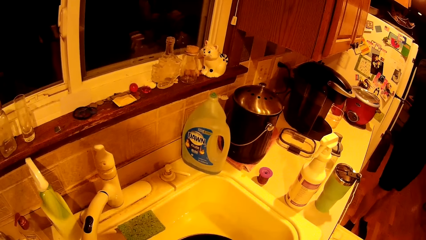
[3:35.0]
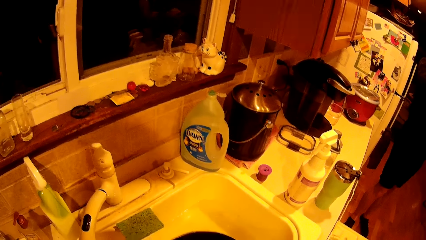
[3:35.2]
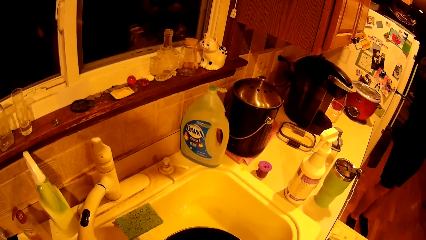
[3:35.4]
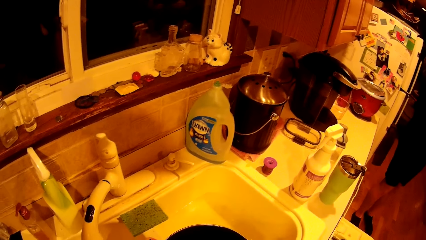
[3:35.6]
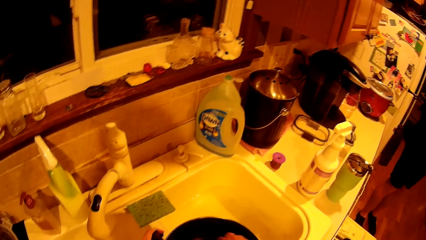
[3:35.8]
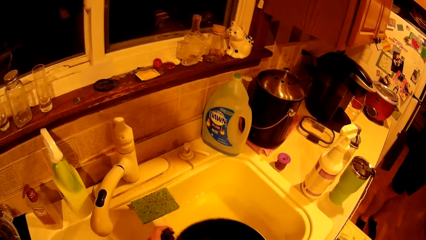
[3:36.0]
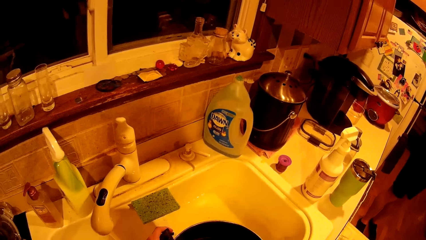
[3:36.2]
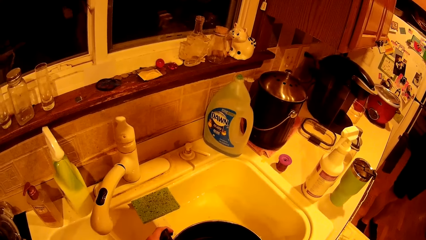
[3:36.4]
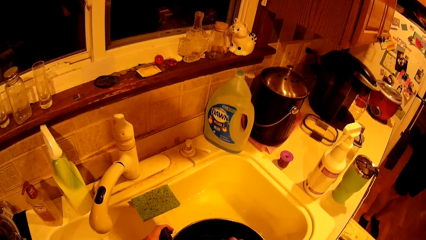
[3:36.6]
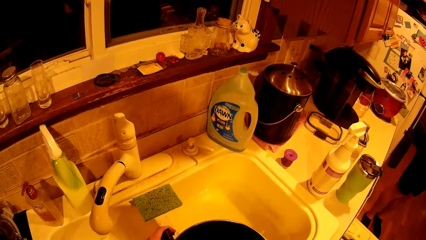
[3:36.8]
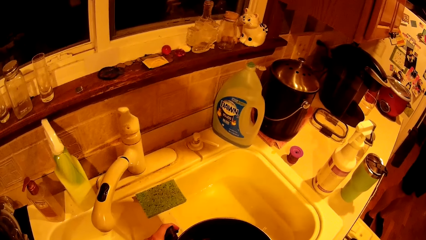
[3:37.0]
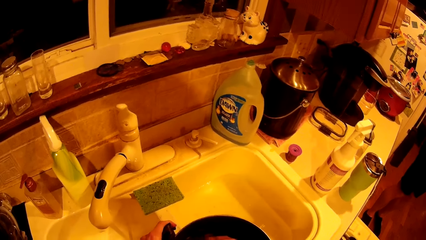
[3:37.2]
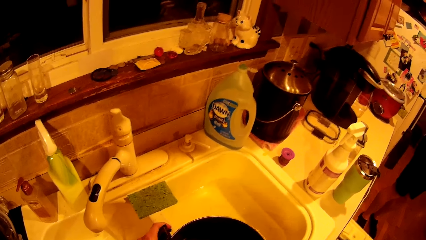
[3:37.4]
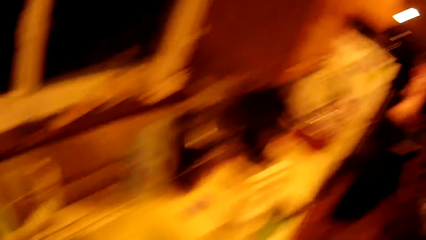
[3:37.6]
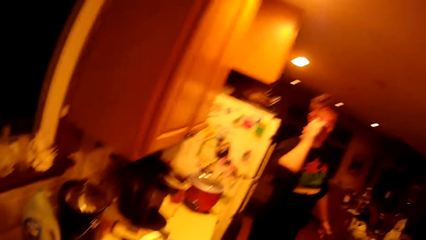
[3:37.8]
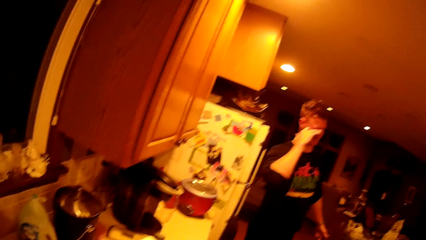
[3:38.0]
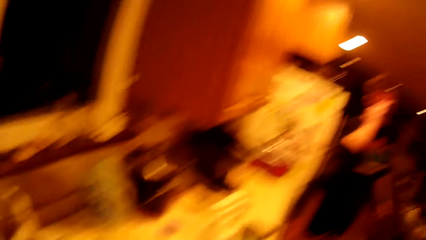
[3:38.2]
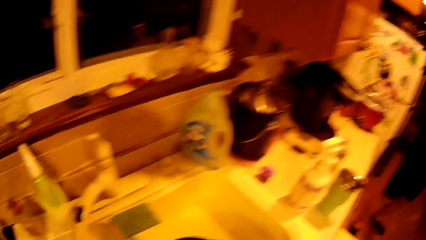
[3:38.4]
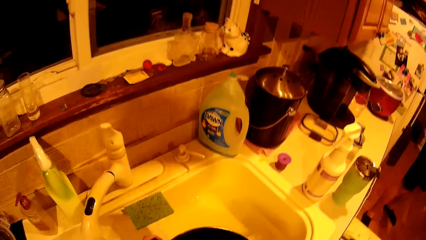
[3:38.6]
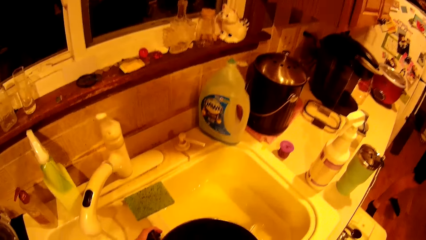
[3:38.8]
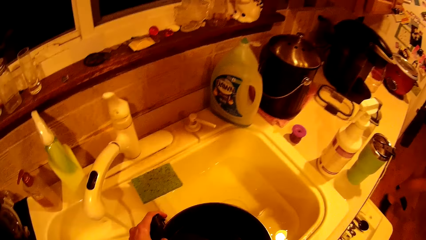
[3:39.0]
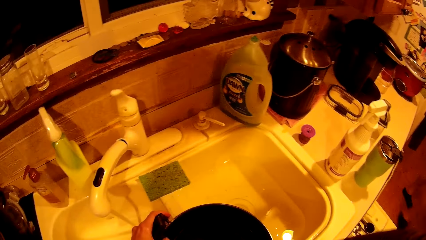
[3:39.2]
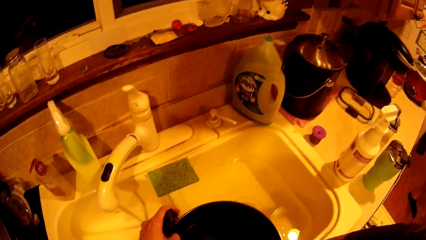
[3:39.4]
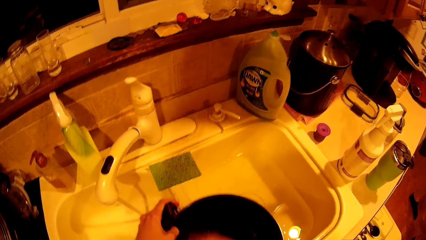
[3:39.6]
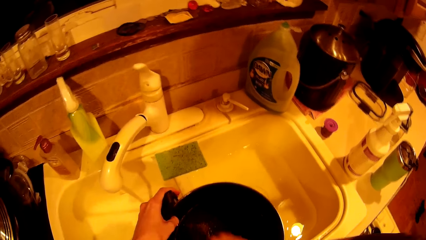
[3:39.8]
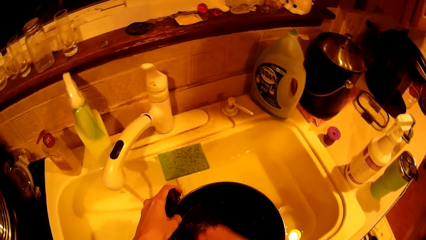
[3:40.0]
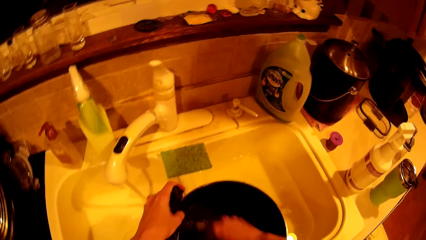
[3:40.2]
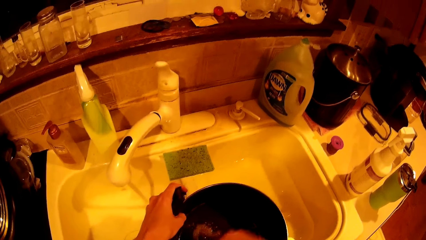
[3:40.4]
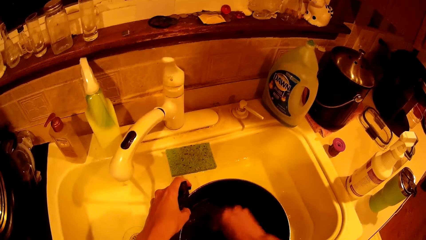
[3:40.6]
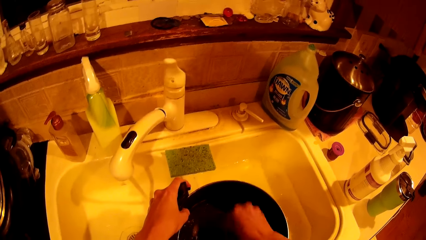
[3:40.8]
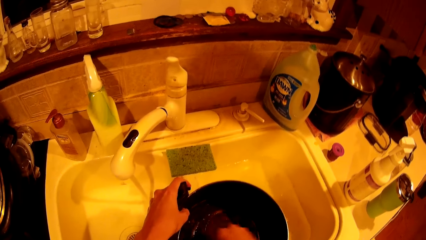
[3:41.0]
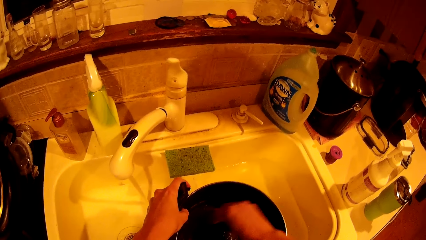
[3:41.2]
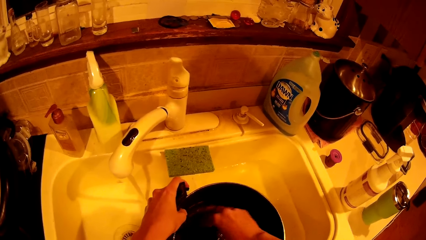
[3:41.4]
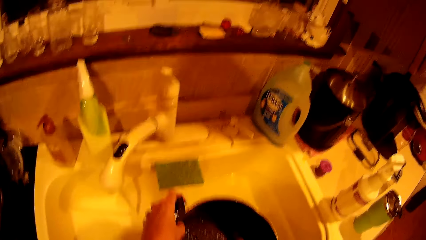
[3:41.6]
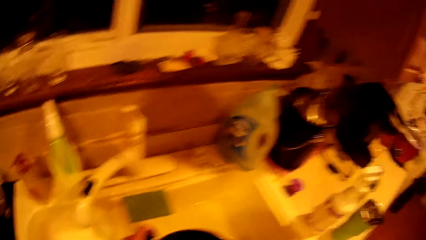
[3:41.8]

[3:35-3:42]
A person moves his hand. The camera wearer washes the pot with the sponge in her right hand.

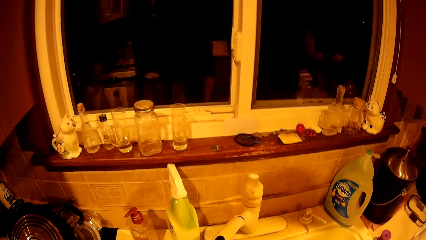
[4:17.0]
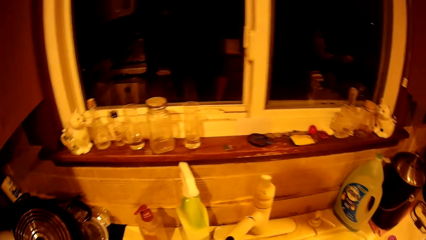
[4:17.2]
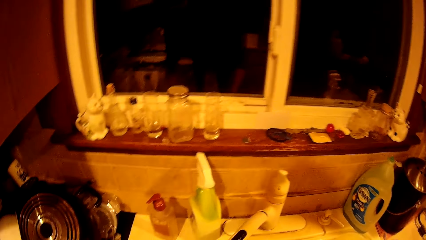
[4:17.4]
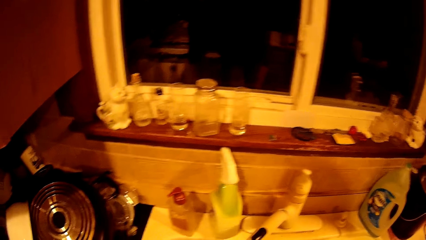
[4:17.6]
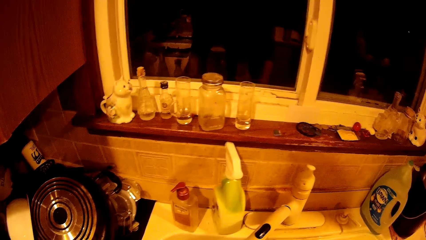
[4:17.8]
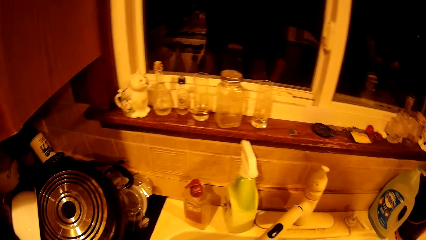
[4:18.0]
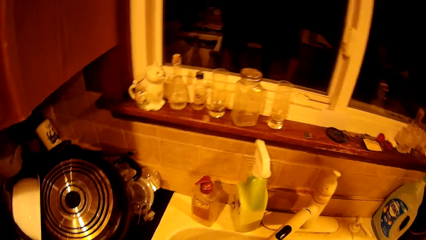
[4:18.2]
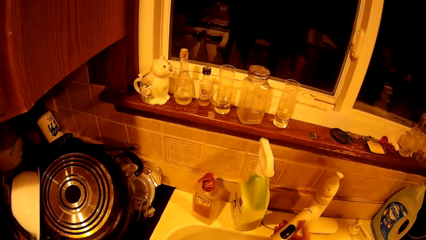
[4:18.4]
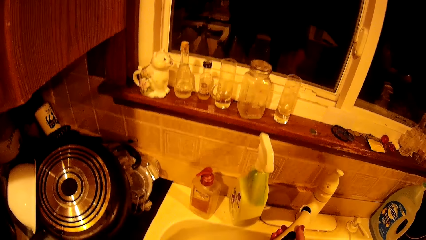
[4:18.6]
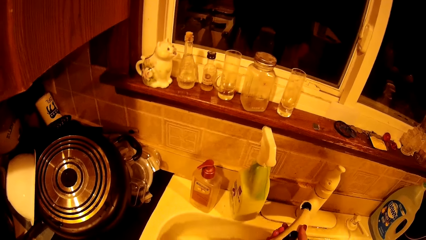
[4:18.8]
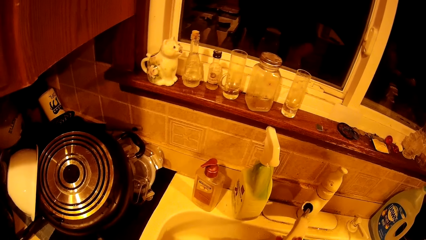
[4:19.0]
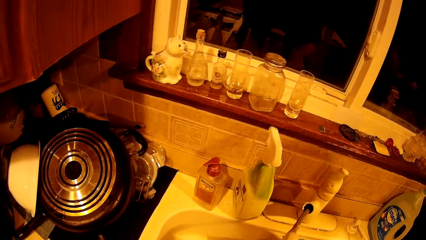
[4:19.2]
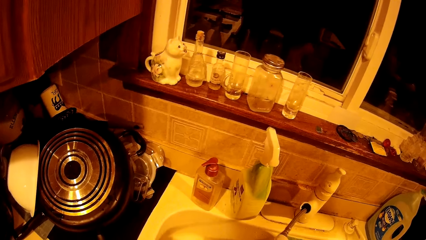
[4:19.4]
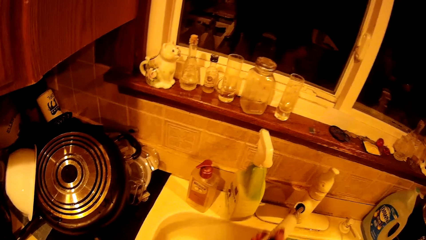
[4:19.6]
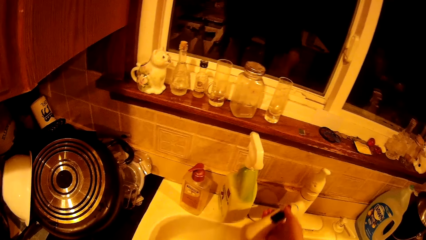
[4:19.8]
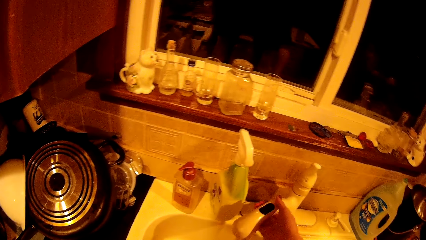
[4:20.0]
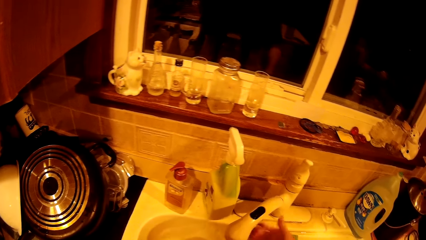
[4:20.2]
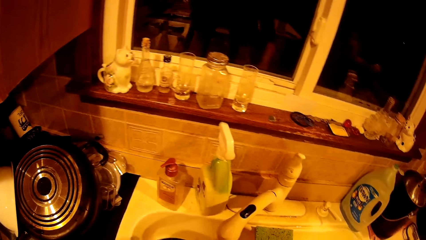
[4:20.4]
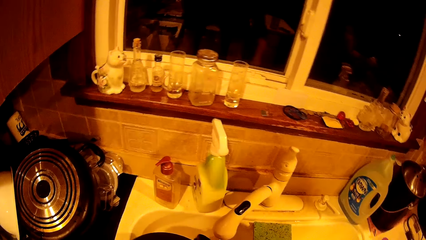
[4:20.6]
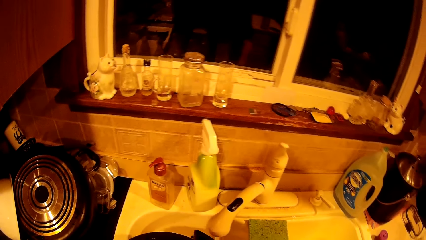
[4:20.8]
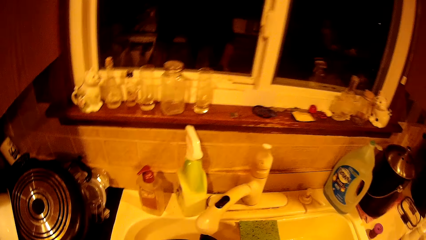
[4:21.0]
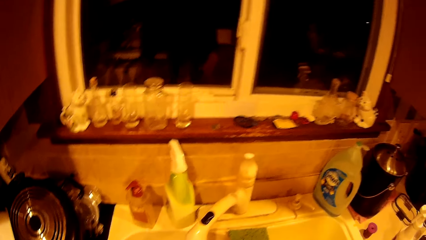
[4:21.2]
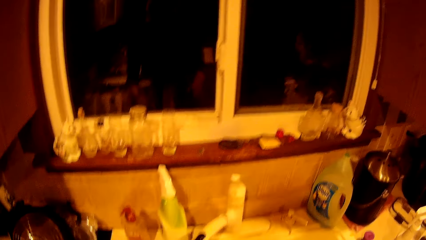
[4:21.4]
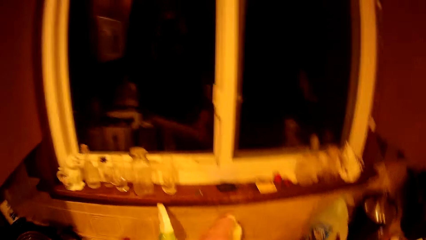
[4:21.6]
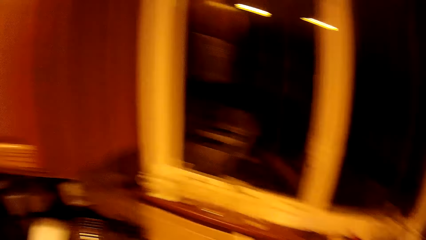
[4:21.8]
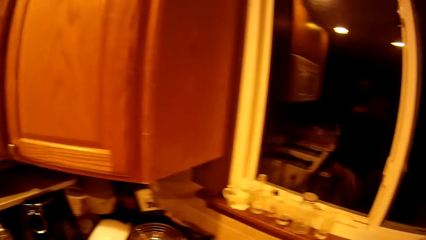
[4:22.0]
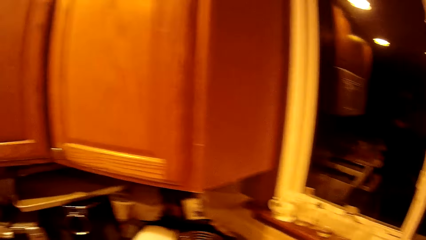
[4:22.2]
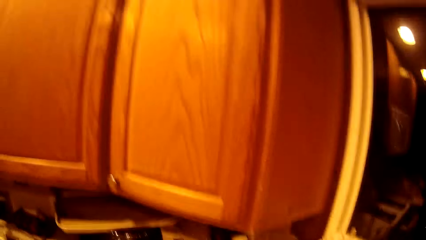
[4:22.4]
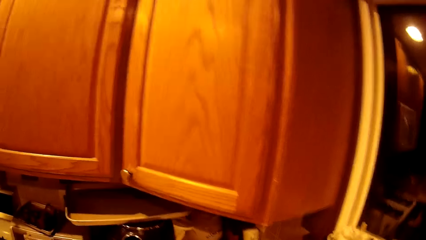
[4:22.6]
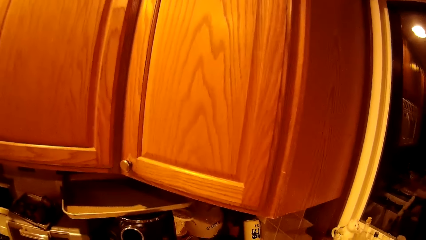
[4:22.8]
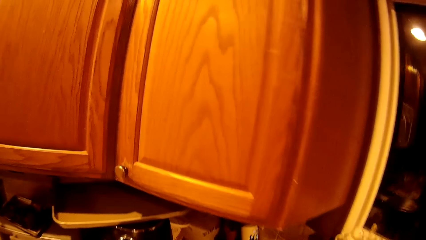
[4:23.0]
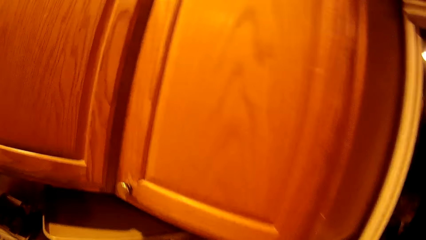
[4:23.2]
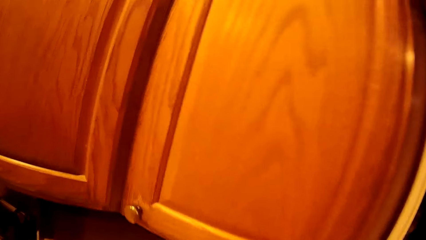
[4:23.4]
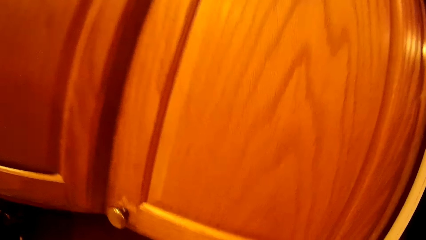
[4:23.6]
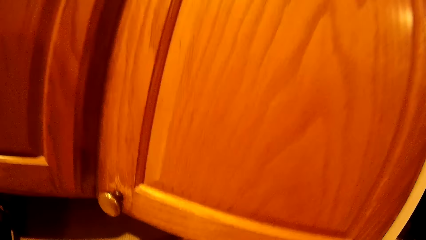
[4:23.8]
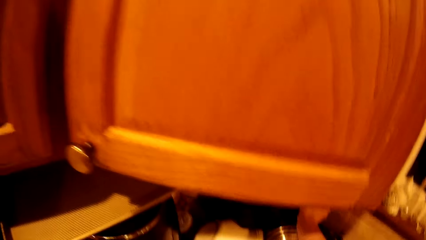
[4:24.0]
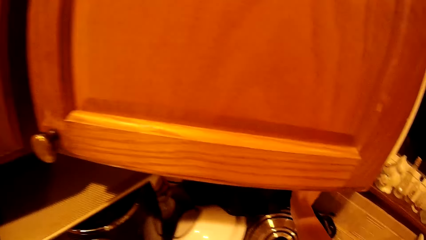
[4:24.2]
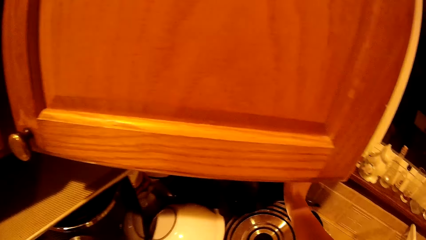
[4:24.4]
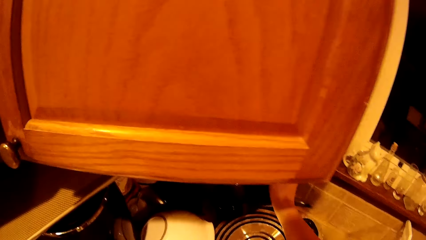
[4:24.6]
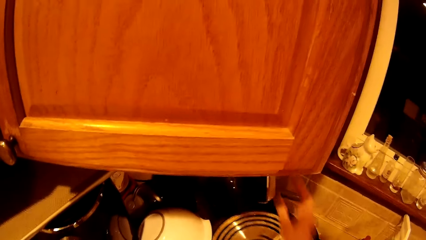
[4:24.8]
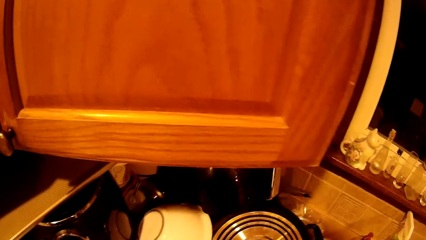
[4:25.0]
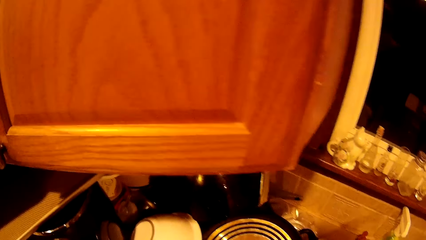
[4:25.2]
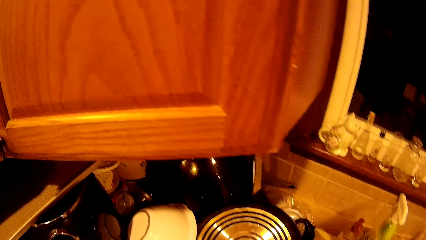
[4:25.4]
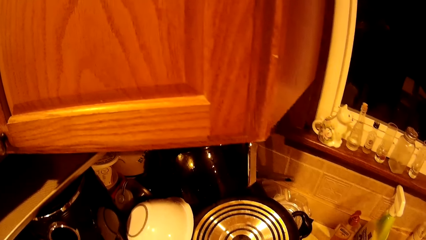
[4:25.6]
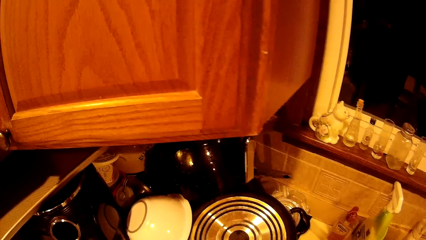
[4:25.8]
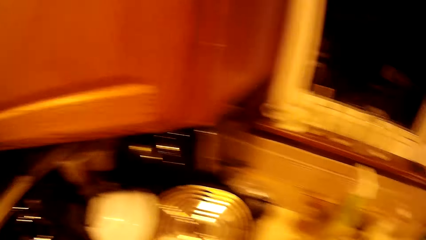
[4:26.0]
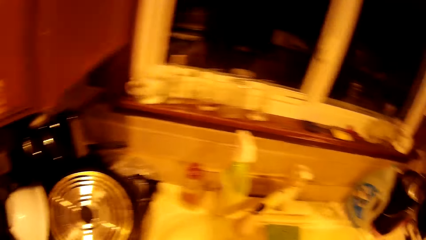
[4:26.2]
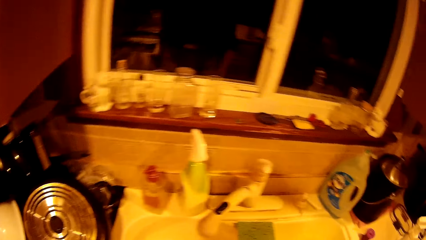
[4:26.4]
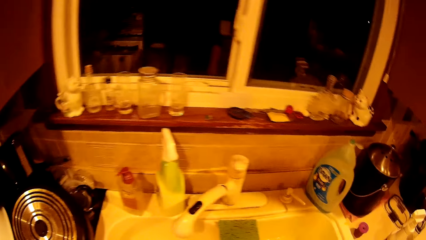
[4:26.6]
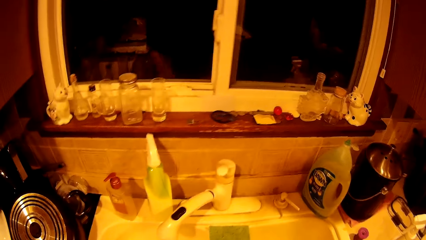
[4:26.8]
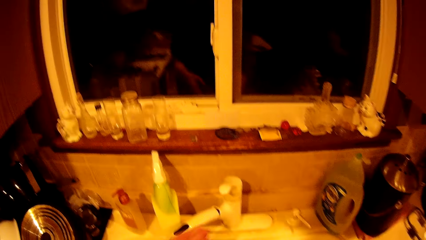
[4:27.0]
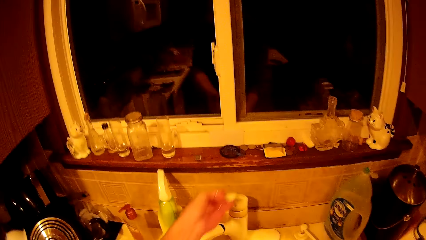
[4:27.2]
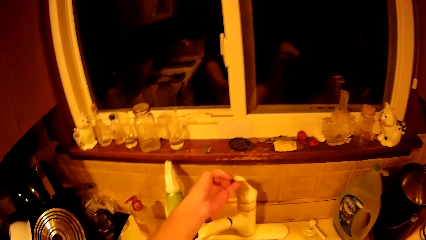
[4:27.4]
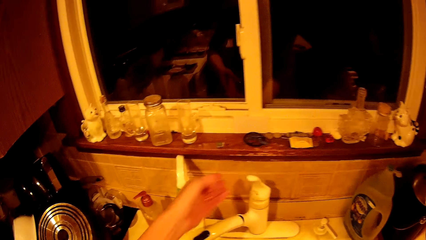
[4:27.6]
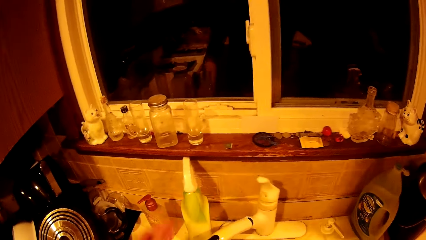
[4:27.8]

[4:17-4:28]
The camera wearer pulls the faucet with her right hand. She looks around. She places the pot on the rack on the counter with her right hand. She turns on the tap with her left hand.
